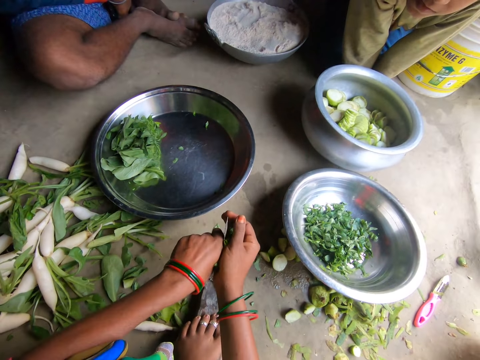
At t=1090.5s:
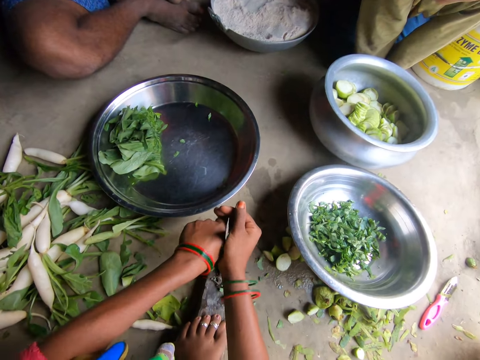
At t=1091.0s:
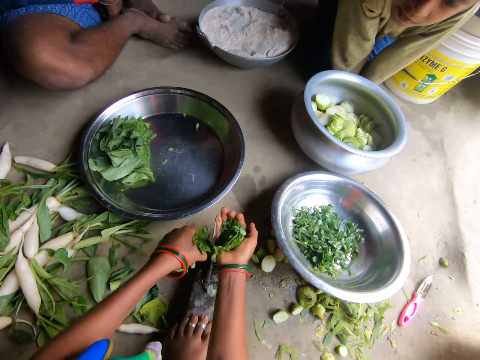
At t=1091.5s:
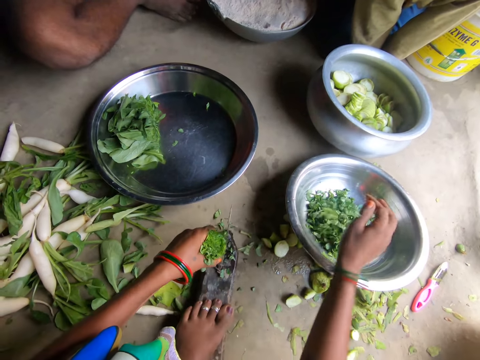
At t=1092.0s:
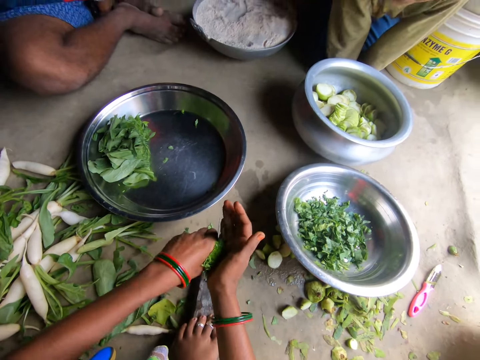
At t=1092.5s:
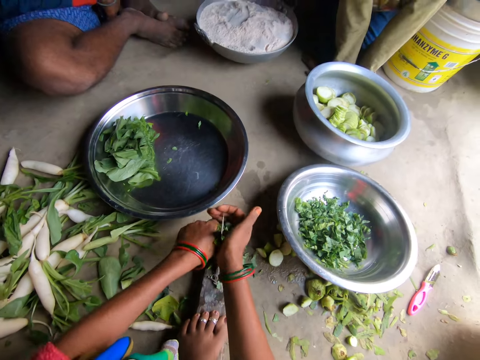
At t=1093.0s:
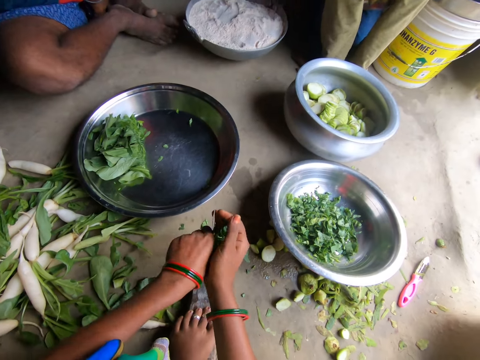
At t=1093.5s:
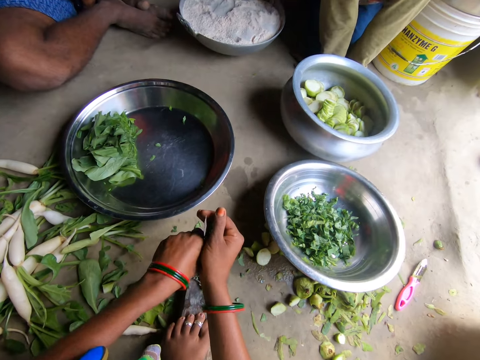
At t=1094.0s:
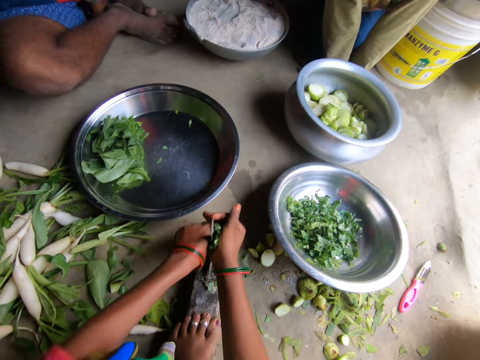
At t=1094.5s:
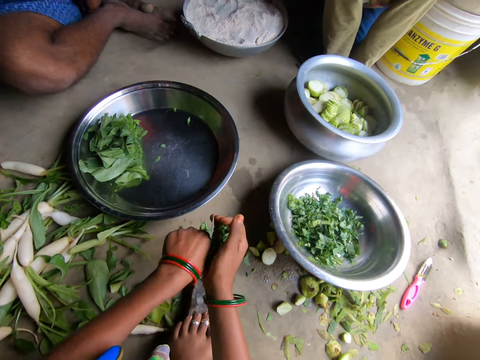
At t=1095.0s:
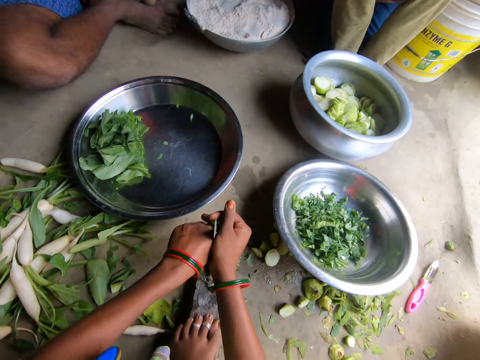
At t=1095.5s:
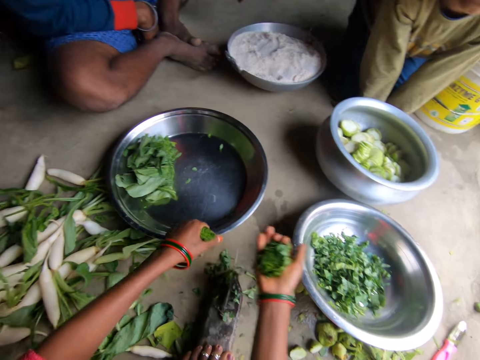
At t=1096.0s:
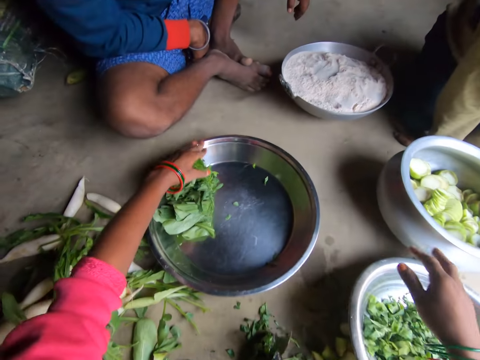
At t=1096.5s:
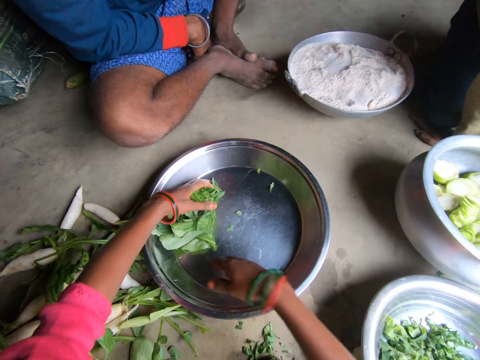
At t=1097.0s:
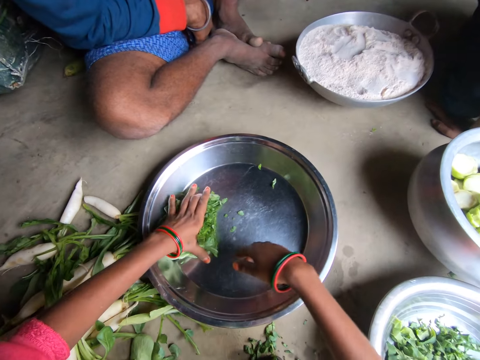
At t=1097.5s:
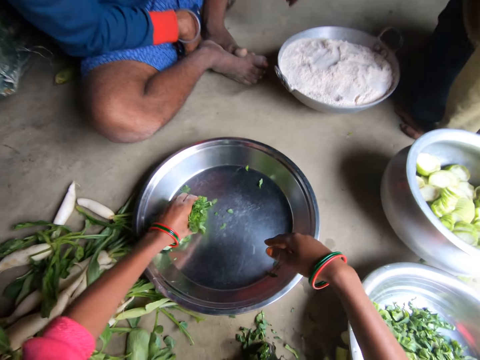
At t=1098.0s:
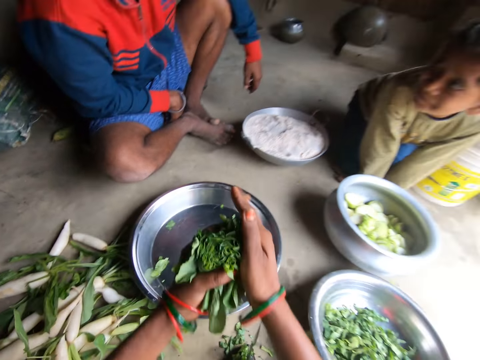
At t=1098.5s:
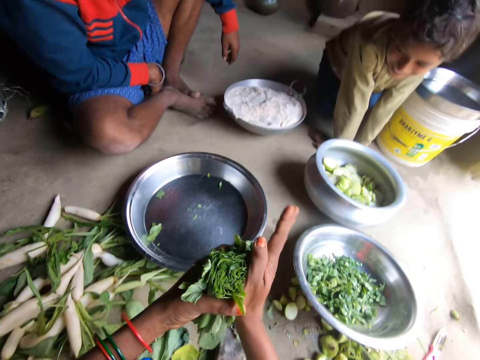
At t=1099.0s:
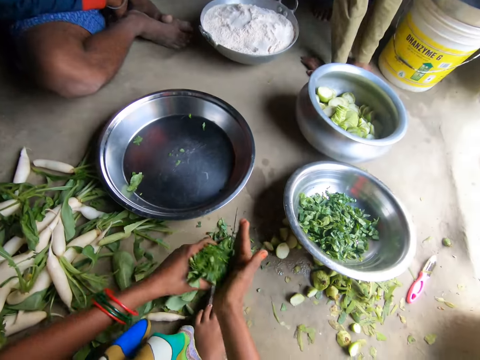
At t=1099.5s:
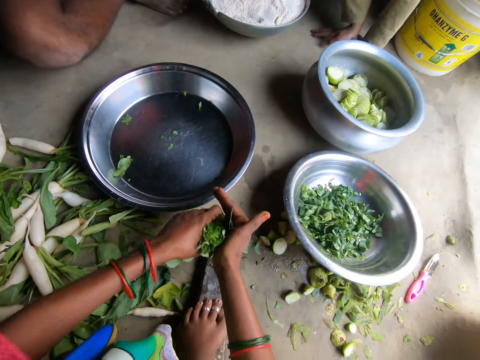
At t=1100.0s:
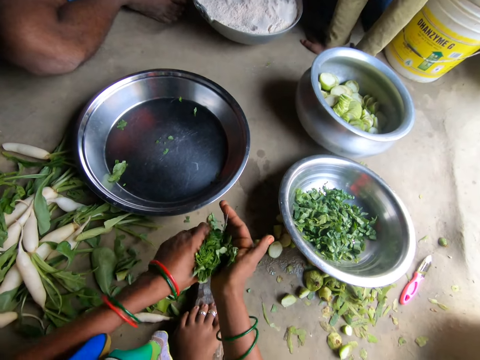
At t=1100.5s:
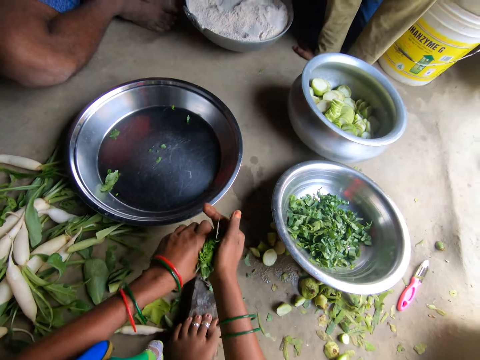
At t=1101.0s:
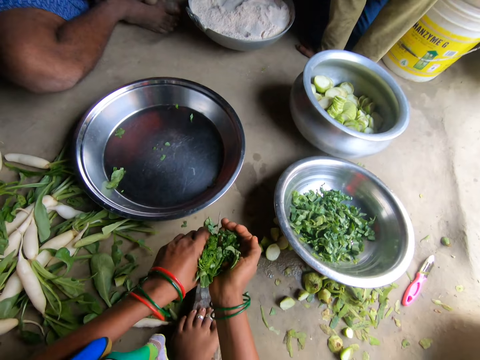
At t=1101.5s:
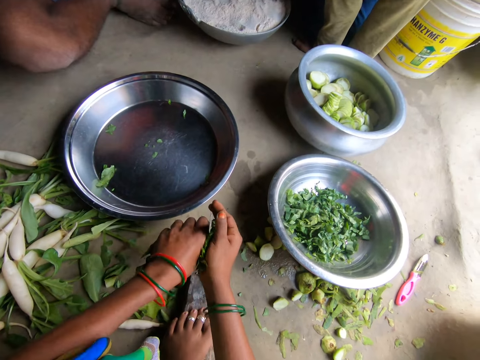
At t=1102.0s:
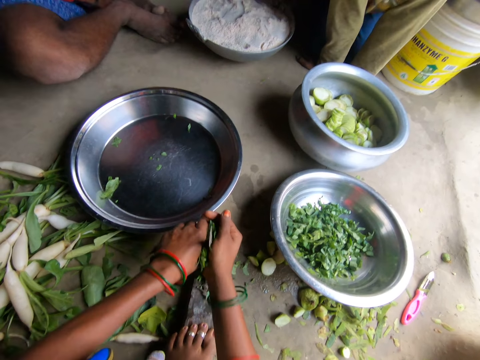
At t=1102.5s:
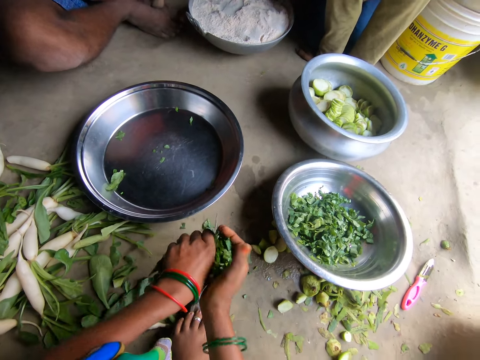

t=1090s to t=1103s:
The camera wearer pours the sliced vegetable in the bowl with her right hand. She slices the vegetable with a knife. A man converses with the camera wearer and another man. The camera wearer pours the sliced vegetable in the bowl with her right hand. She takes vegetables from the tray with her left hand. She holds the vegetable with both hands. She slices the vegetable with the knife.

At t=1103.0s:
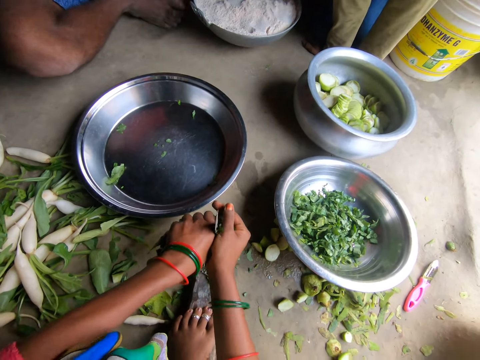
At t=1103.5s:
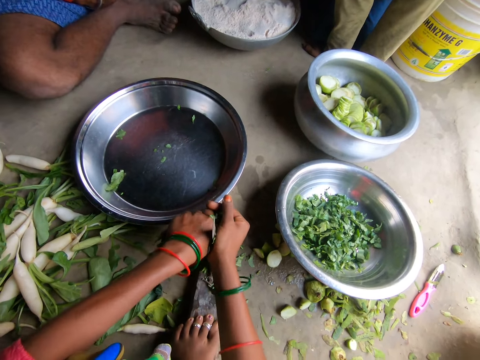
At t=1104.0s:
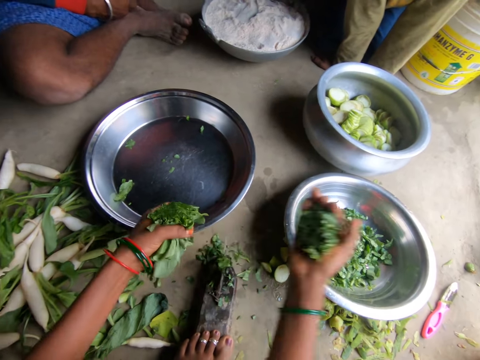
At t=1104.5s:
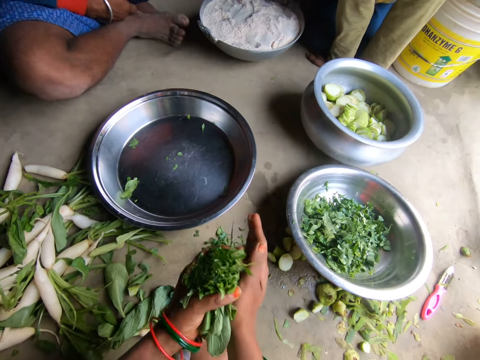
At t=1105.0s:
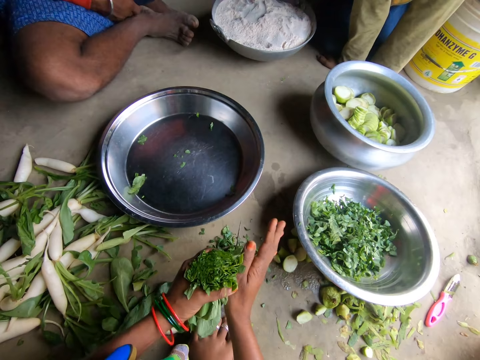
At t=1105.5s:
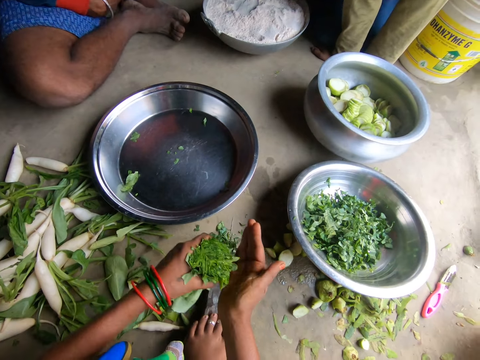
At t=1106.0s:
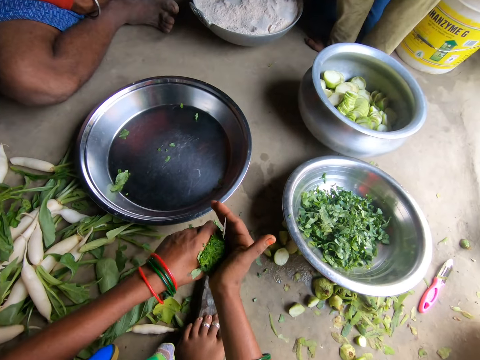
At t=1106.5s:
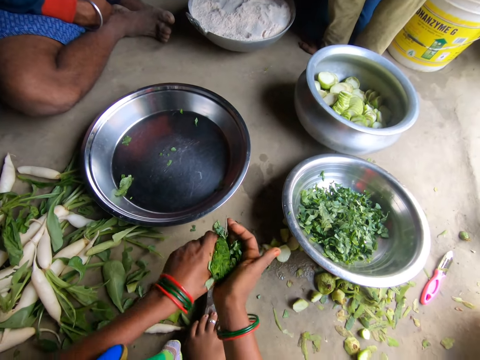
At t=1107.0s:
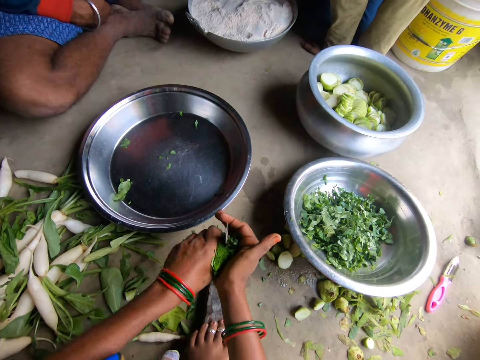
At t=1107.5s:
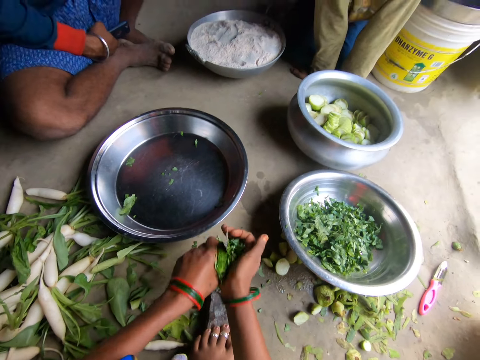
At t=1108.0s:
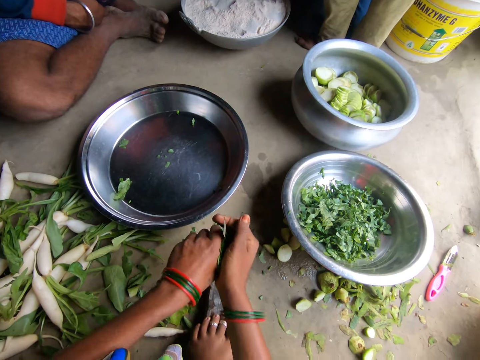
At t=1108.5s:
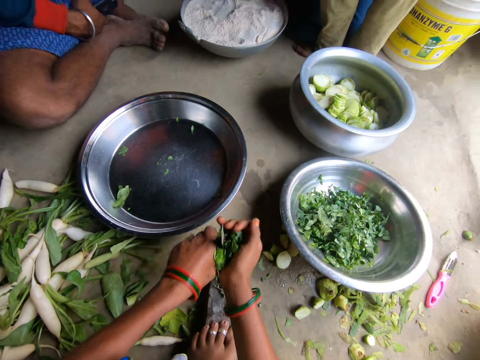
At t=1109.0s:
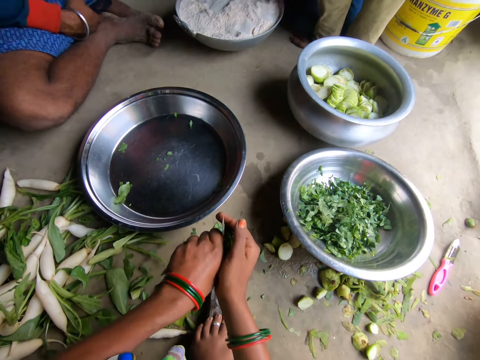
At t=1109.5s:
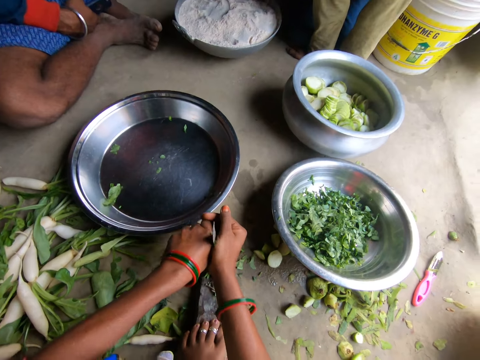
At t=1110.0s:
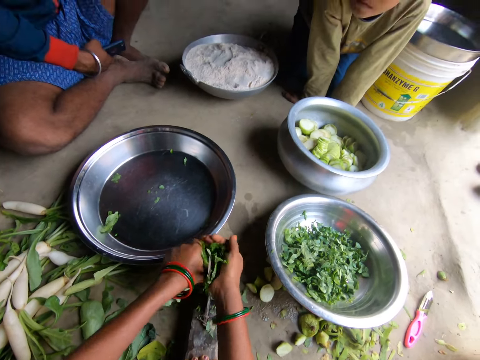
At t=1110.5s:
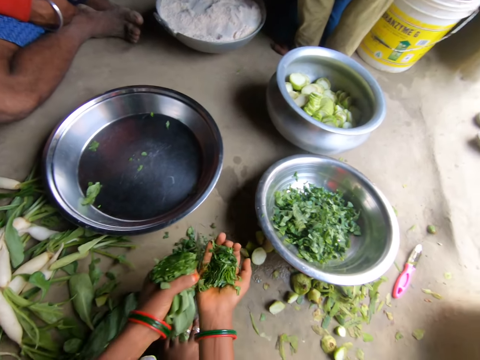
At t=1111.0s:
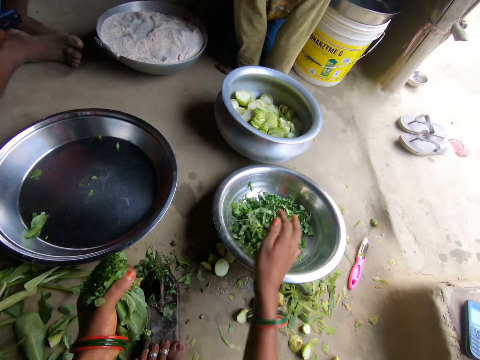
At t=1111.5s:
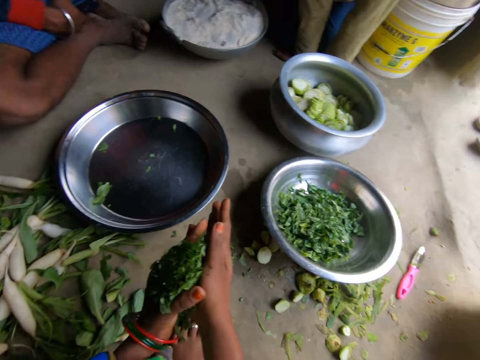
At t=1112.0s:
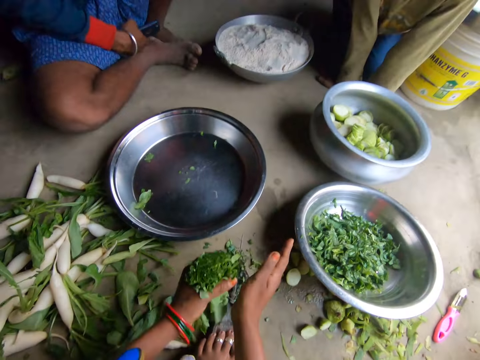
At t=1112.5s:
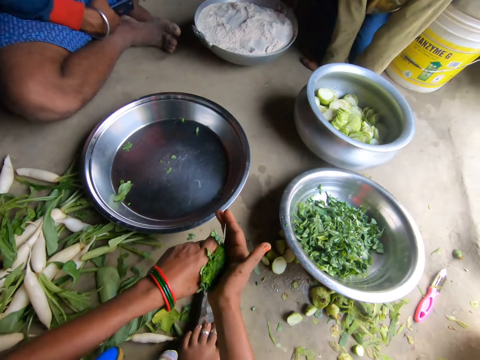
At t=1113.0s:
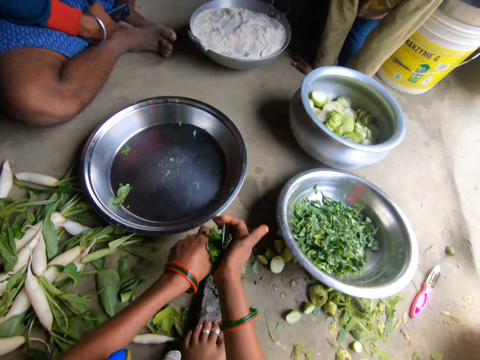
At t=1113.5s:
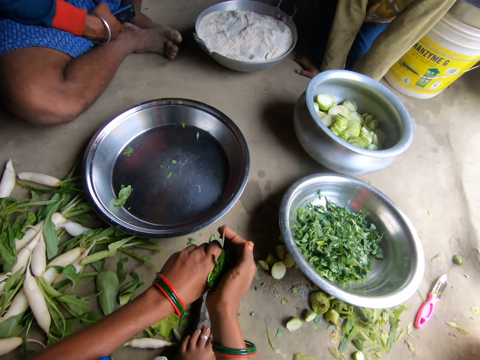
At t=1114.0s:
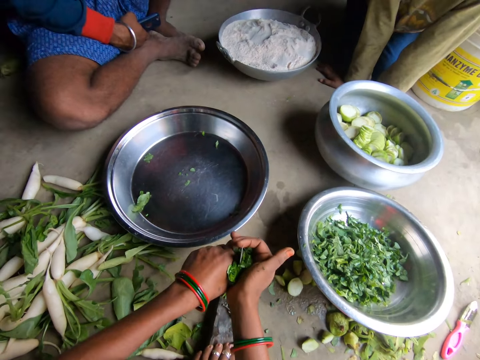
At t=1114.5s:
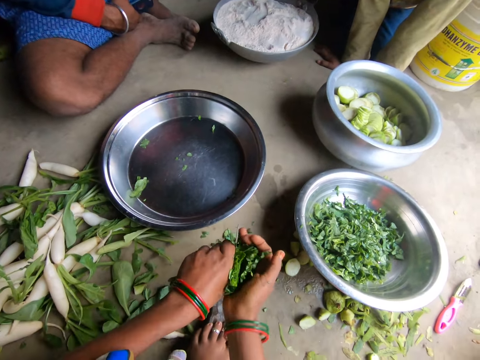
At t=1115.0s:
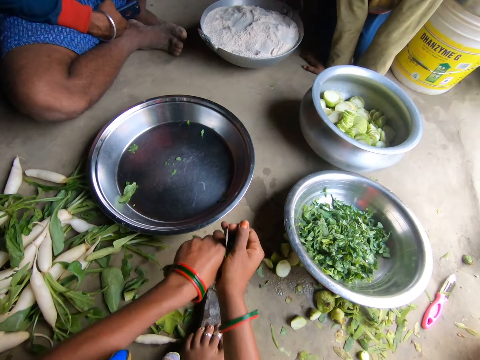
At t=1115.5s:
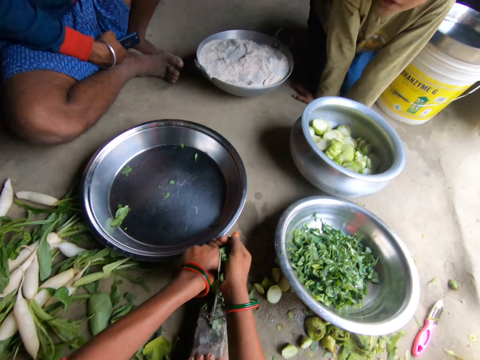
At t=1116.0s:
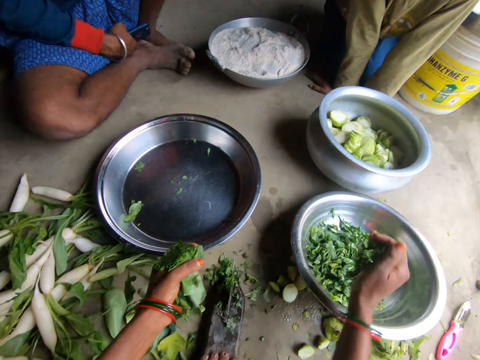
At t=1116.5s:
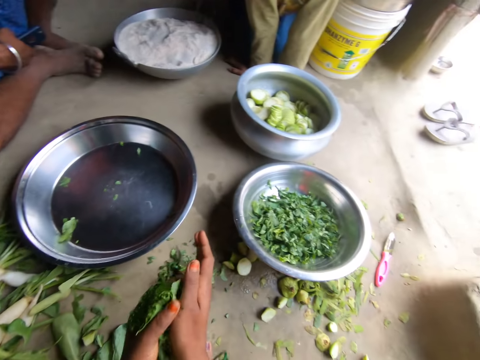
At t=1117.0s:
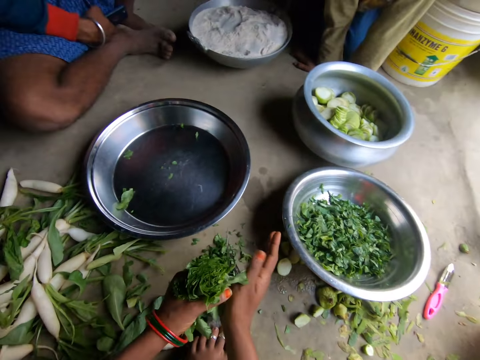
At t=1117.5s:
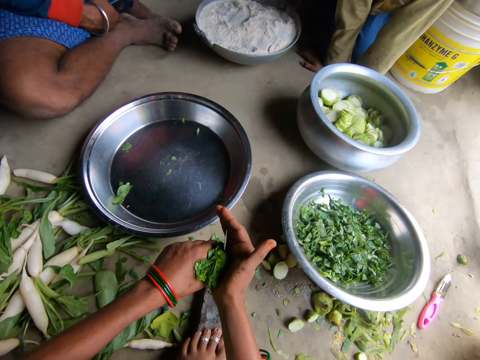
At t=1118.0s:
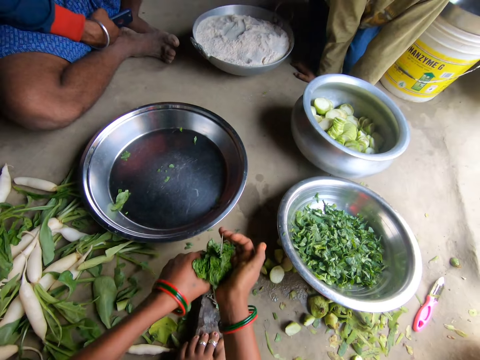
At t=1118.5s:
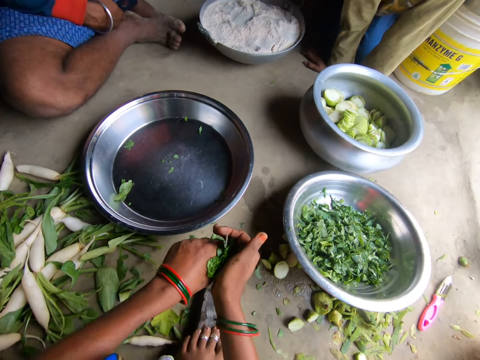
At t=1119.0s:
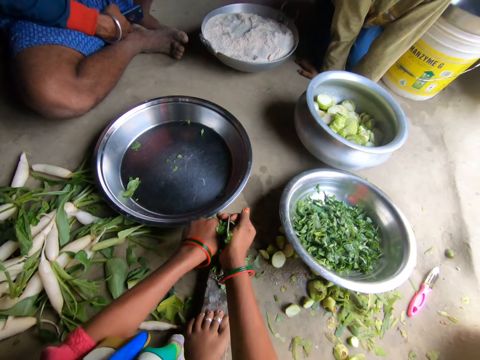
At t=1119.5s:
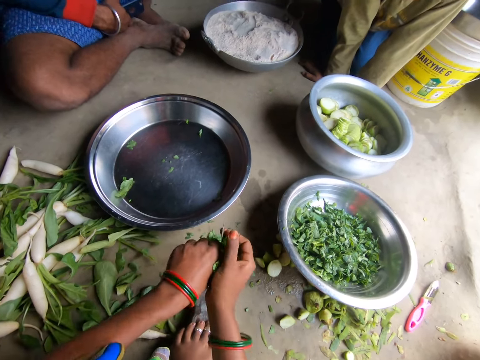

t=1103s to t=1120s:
The camera wearer pours the sliced vegetable in the bowl with her right hand. She holds the vegetable with both hands. She slices the vegetable with a knife. She pours the sliced vegetable in the bowl with her right hand. She holds the vegetable with both hands. She slices the vegetable with the knife. She pours the sliced vegetable in the bowl with her right hand. She holds the vegetable with both hands. She slices the vegetable with the knife.
